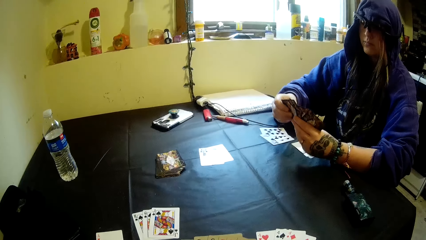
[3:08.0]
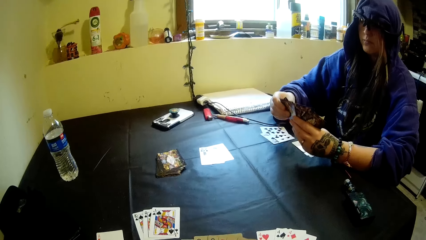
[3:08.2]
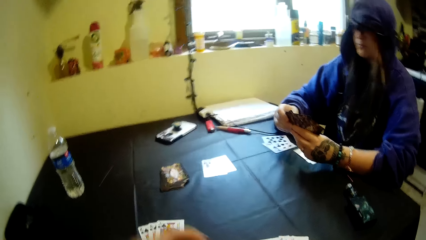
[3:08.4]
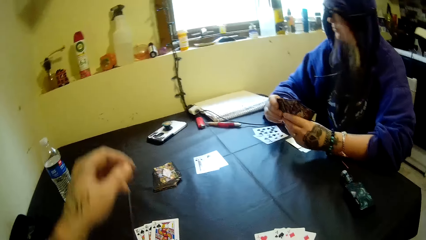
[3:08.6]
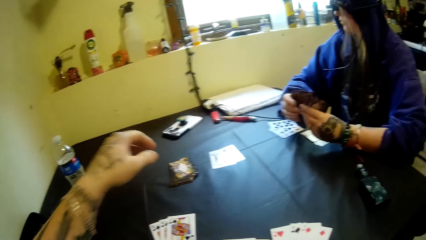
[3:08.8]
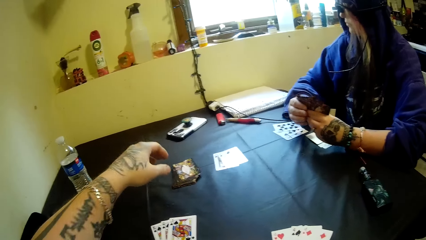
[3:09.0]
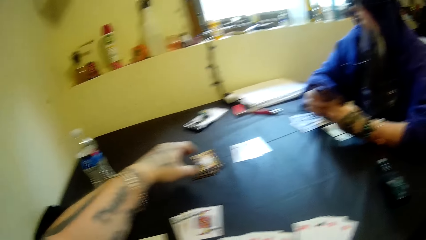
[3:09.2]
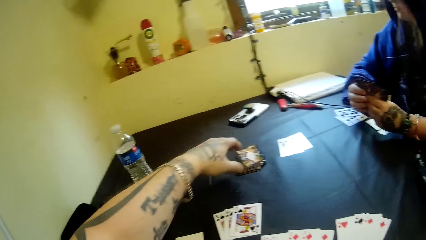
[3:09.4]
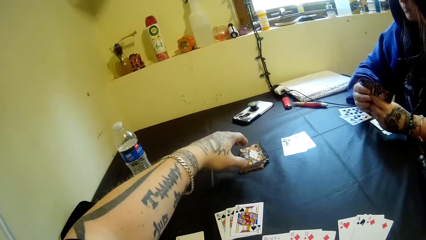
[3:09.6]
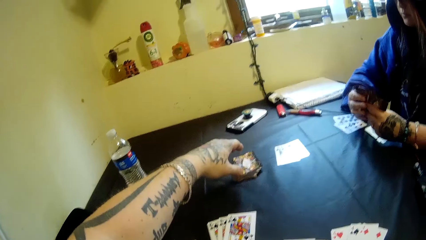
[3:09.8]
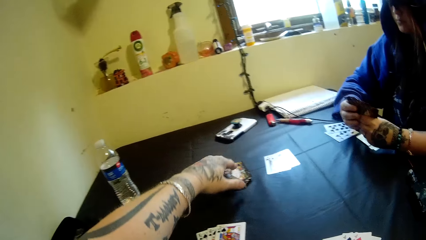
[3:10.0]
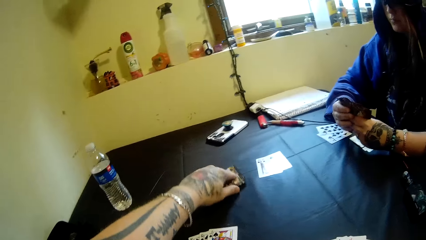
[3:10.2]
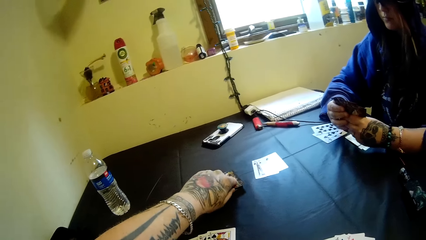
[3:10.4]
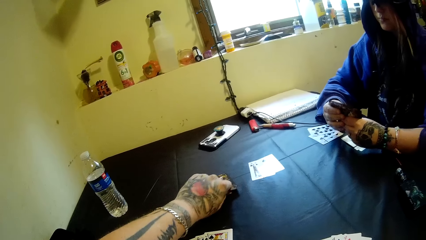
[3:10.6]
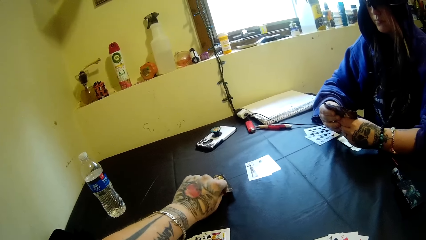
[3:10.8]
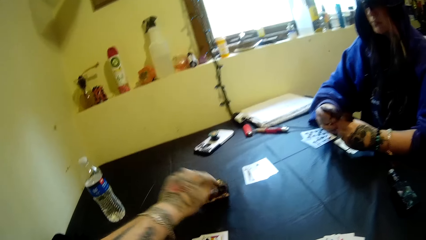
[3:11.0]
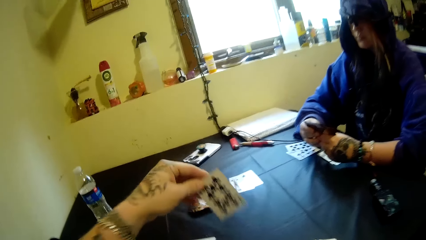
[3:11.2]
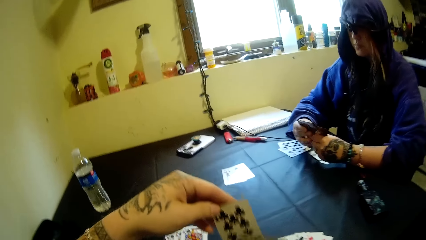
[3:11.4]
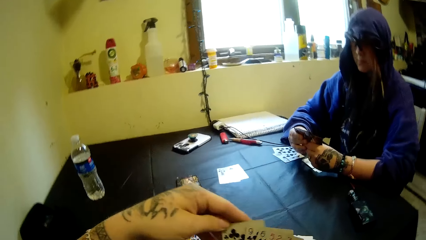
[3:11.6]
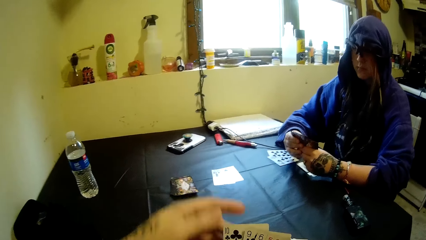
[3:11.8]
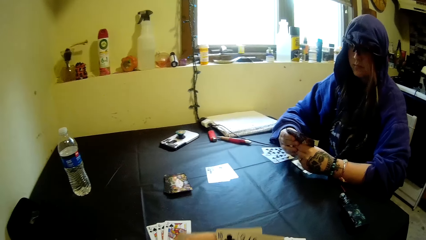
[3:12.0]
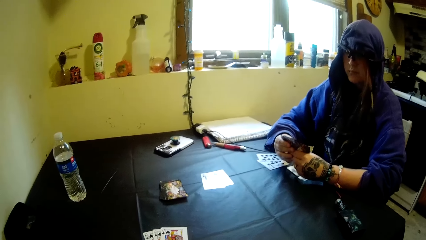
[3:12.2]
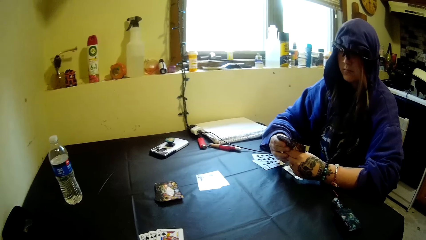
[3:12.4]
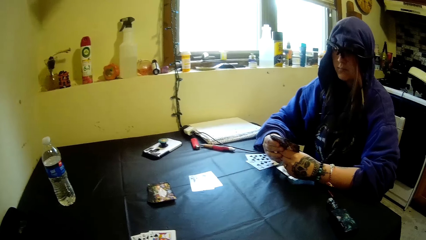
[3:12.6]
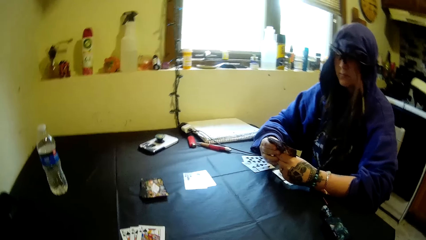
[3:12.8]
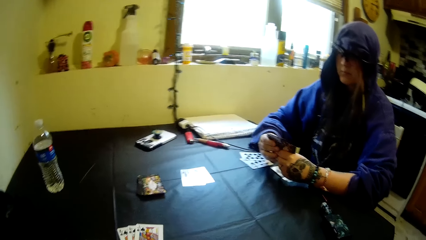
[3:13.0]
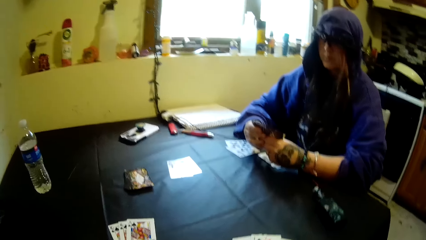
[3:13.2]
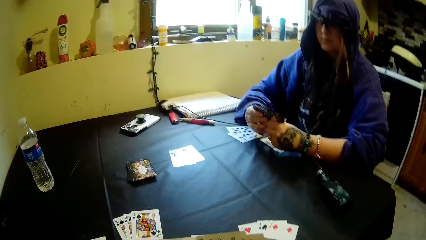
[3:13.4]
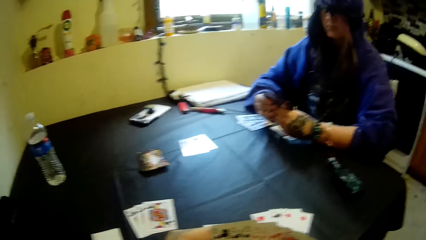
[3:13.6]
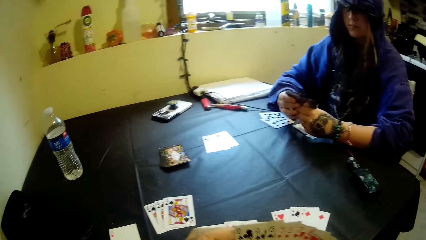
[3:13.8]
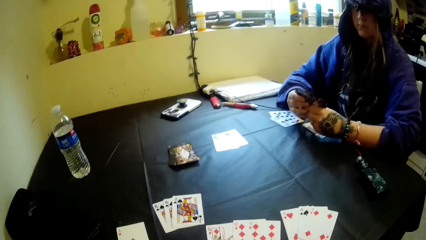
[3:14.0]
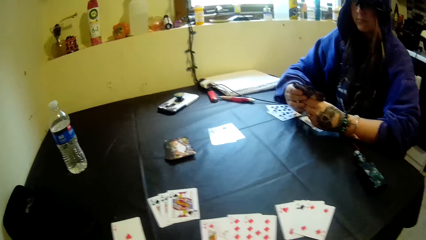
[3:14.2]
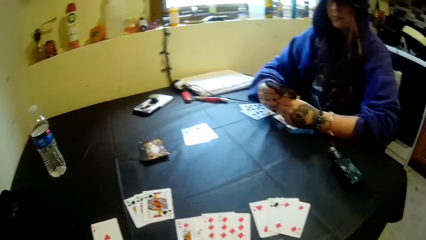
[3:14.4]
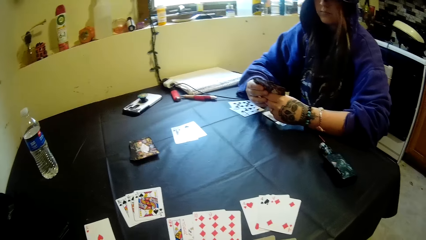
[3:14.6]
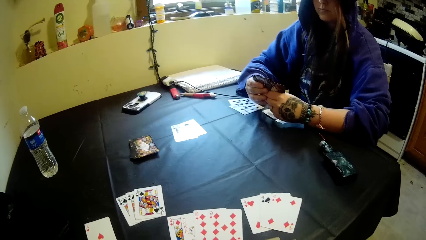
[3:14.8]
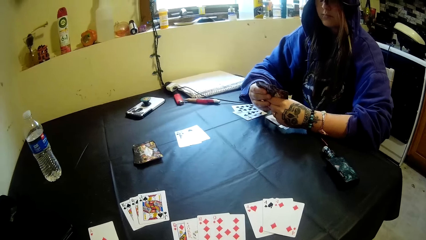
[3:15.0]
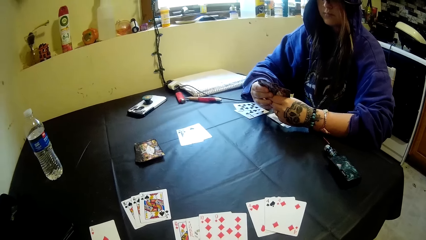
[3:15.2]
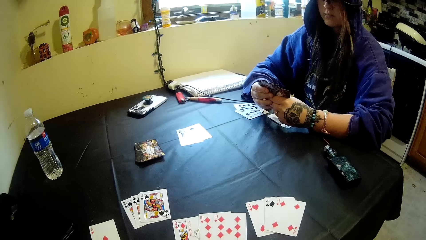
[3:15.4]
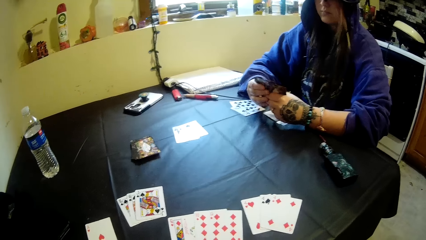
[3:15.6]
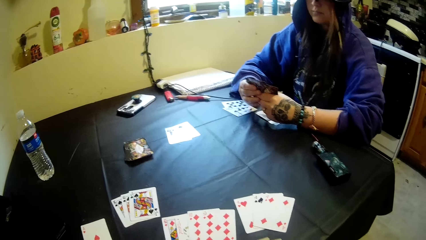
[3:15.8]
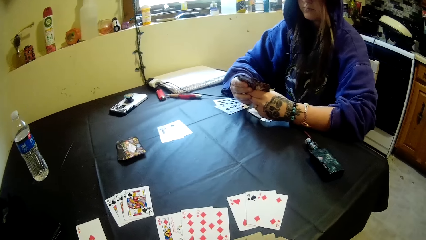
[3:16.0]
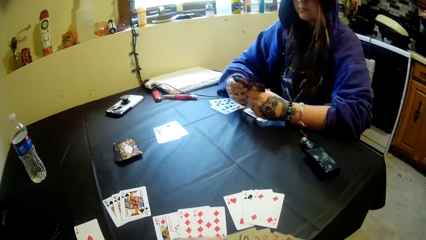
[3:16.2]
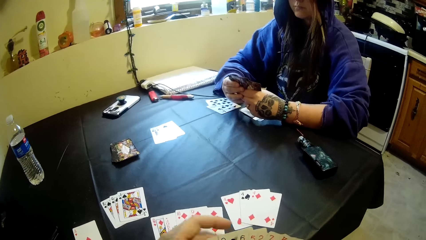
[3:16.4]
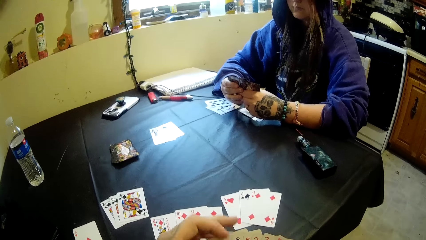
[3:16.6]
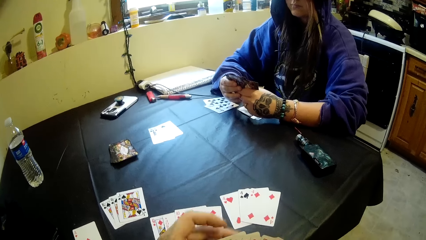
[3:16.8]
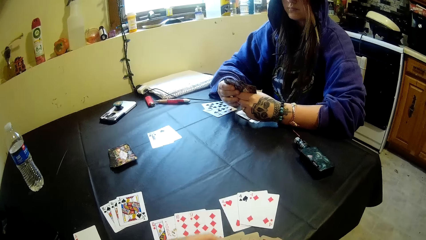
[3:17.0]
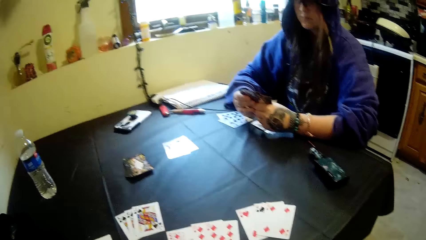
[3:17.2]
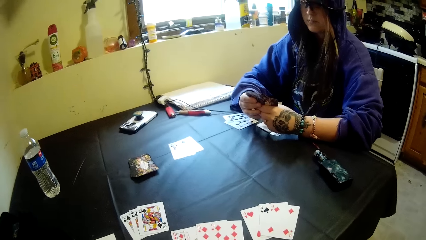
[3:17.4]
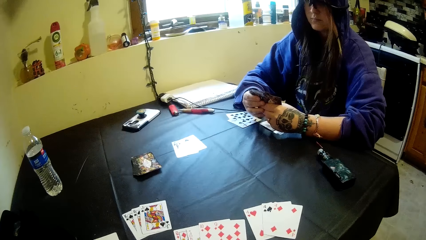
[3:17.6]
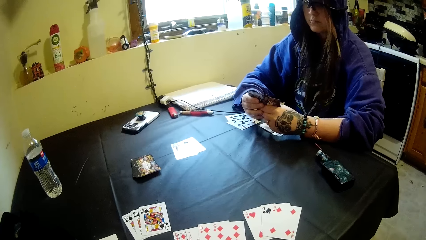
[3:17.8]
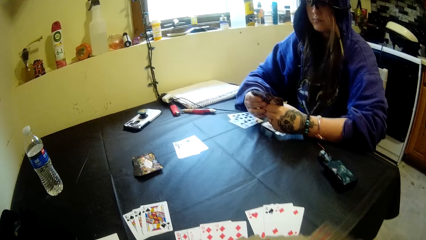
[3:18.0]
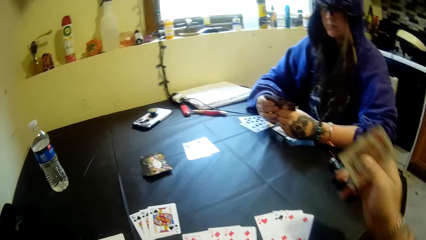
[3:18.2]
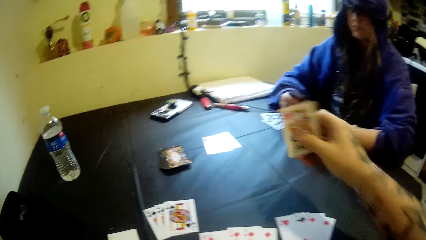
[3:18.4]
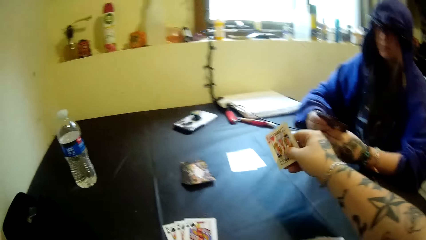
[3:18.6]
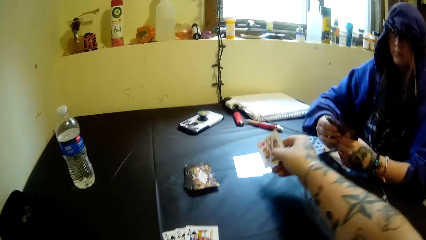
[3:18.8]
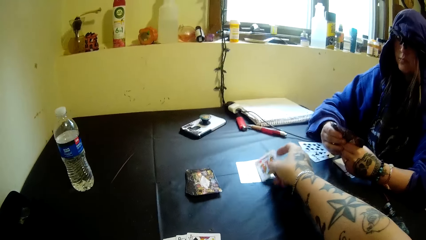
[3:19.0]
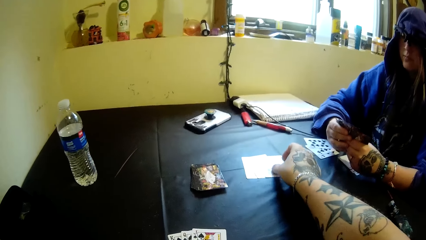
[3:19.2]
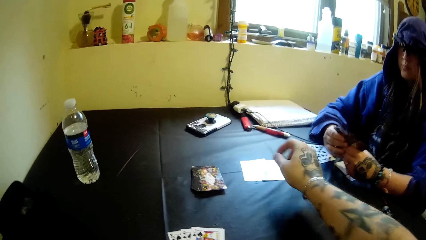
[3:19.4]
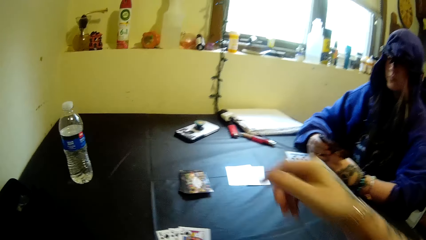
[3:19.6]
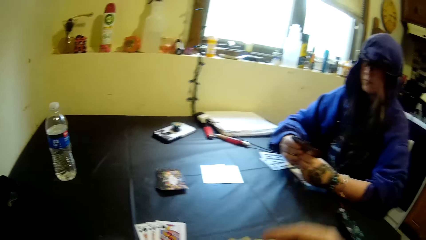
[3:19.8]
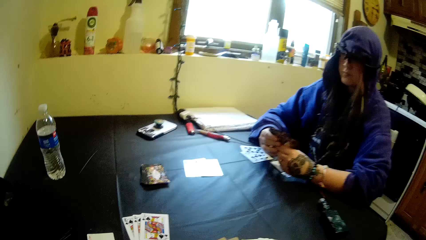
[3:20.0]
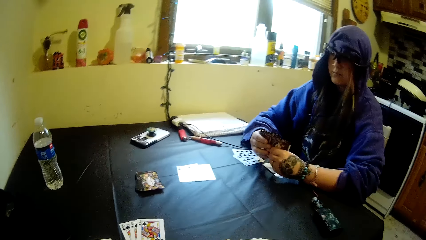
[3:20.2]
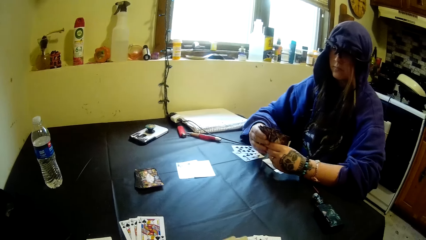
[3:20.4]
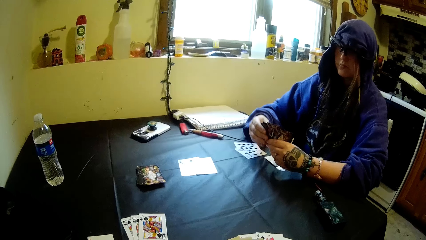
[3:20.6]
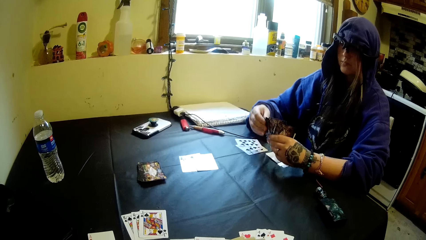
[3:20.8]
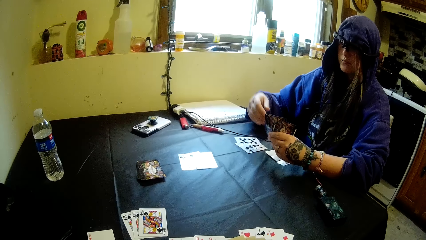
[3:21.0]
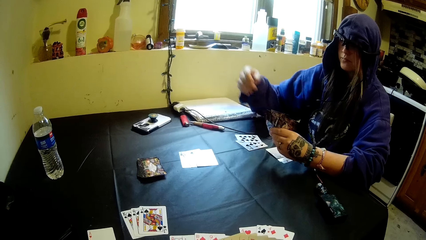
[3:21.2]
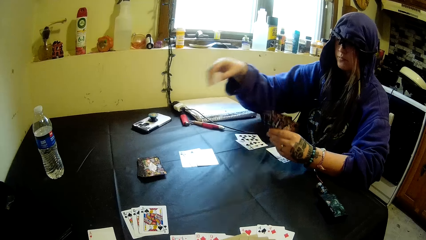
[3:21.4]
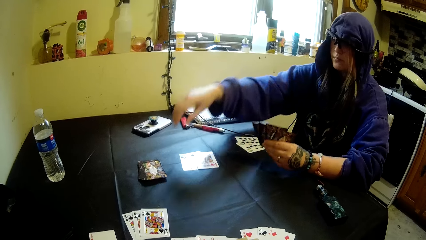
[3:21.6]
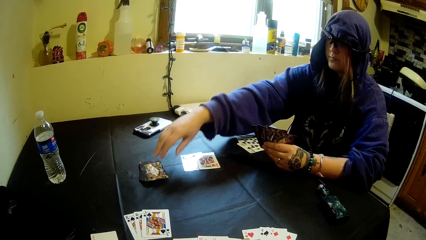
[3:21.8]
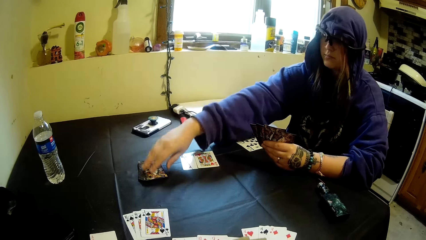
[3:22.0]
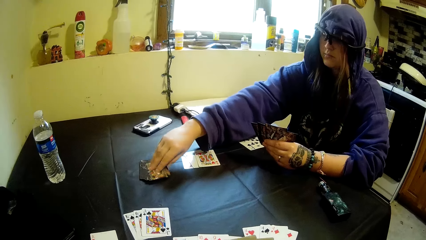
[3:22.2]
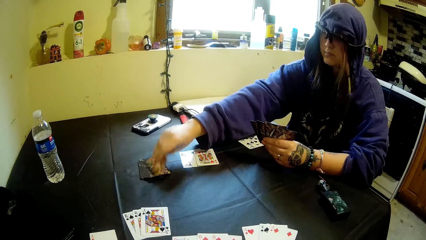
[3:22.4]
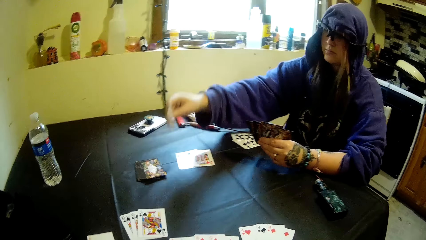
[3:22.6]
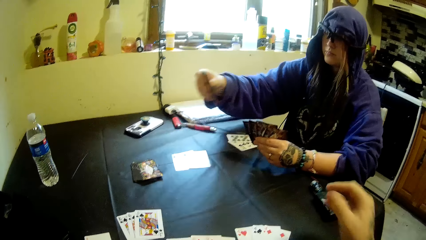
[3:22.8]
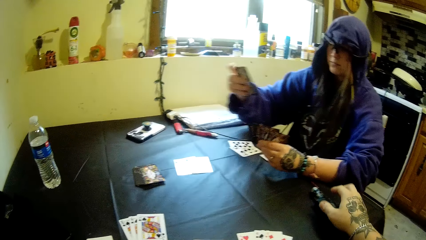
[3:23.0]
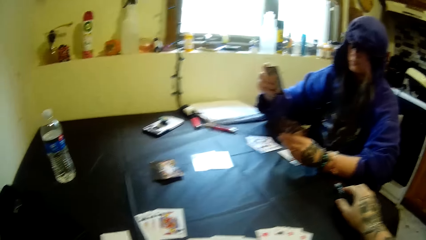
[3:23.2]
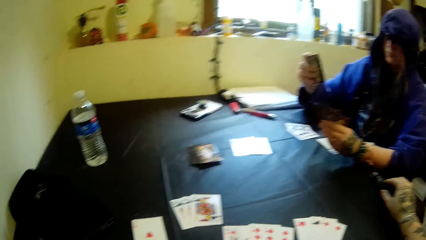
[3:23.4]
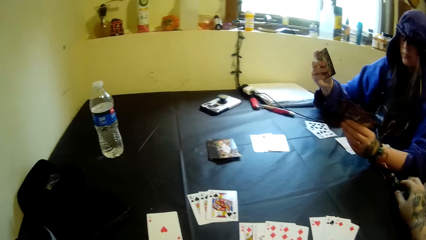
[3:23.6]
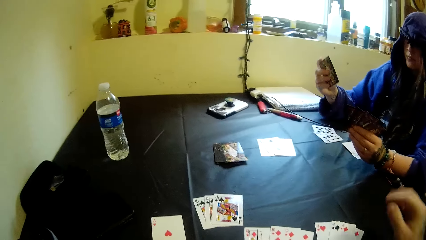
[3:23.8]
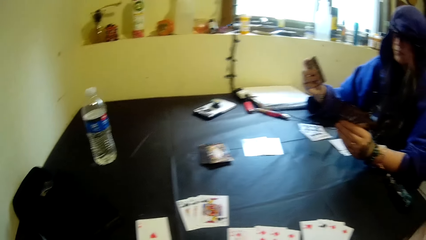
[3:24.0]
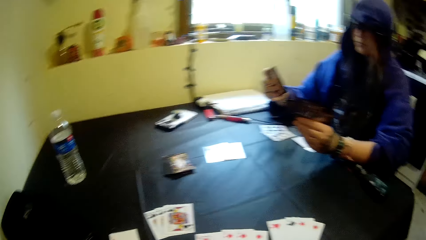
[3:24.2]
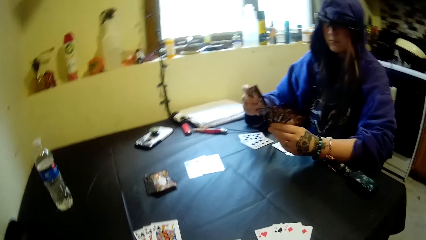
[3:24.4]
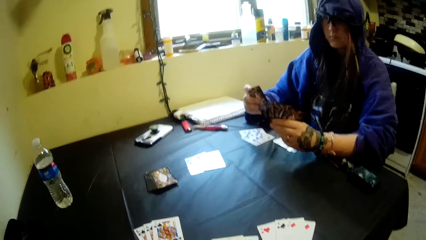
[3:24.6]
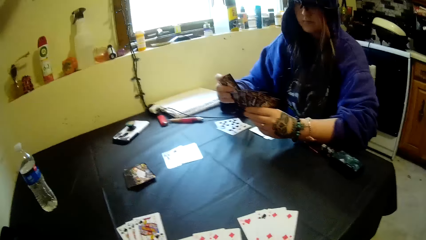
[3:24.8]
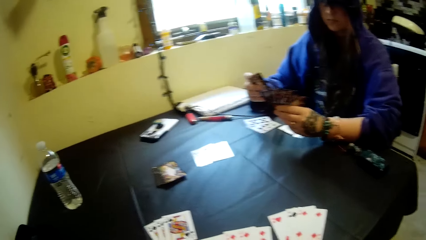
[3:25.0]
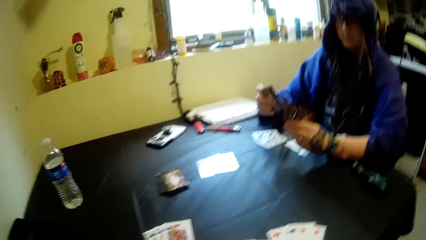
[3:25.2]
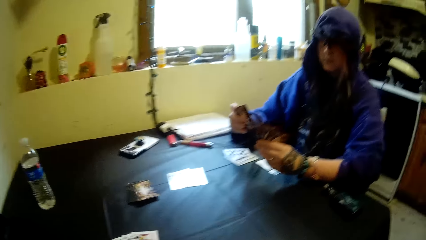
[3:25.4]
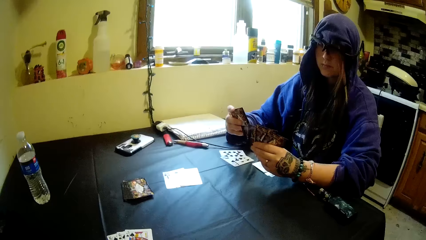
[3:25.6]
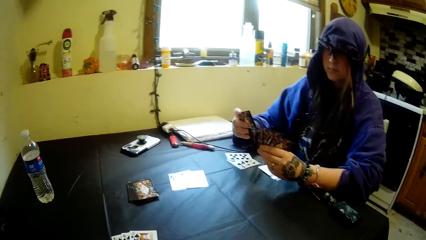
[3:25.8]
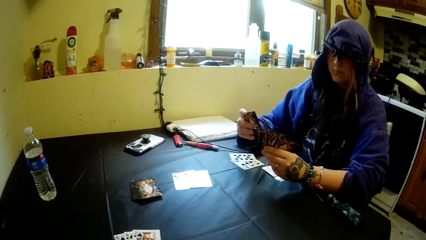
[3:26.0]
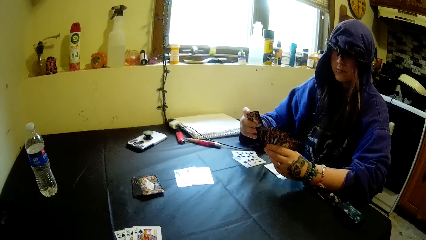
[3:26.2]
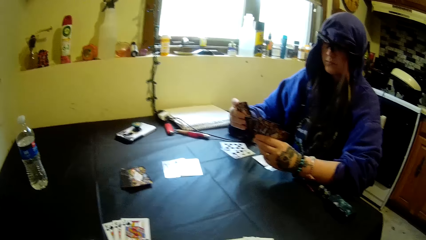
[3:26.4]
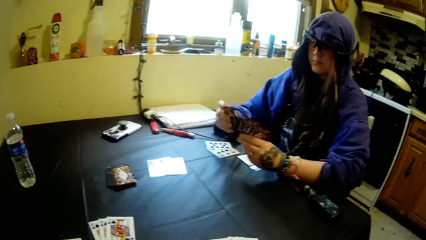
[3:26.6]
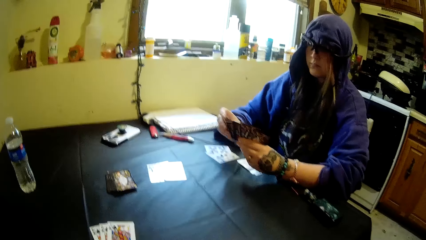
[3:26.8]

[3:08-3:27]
The camera wearer takes a card from the table. They put the card on the table. A person takes the card from the table. The camera wearer touches a cigar on the table. They look around.
